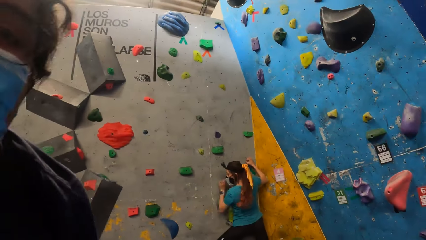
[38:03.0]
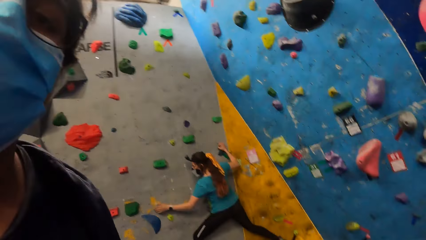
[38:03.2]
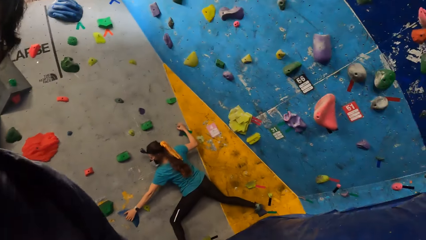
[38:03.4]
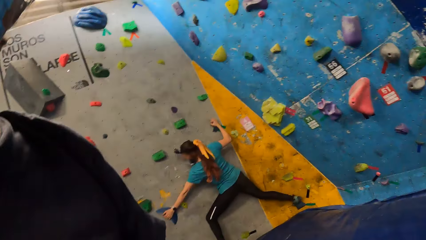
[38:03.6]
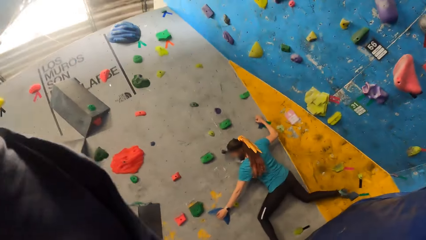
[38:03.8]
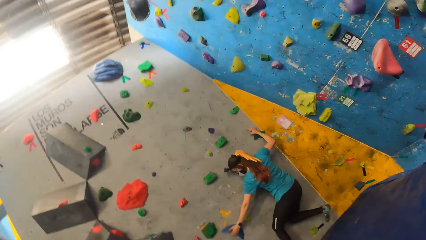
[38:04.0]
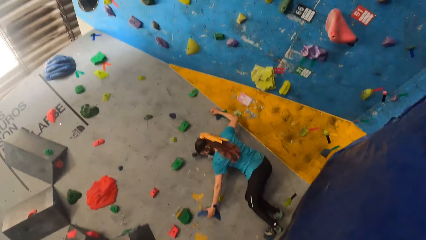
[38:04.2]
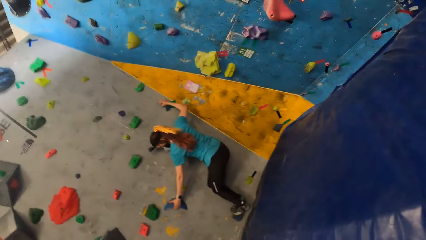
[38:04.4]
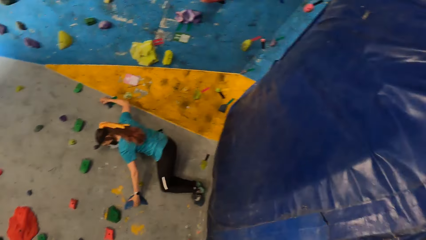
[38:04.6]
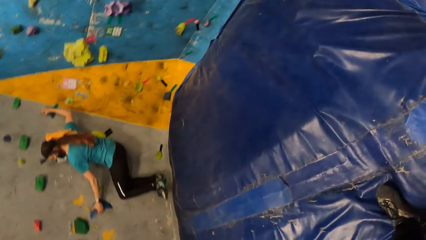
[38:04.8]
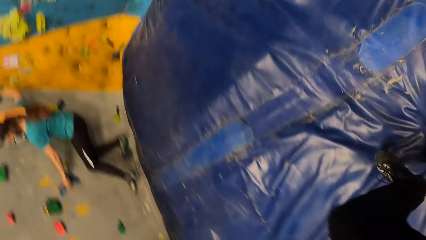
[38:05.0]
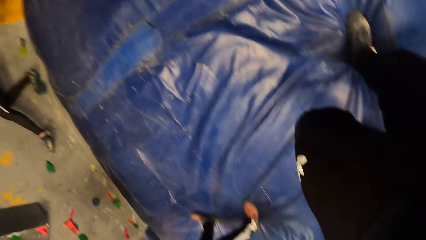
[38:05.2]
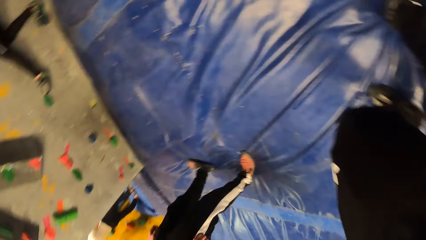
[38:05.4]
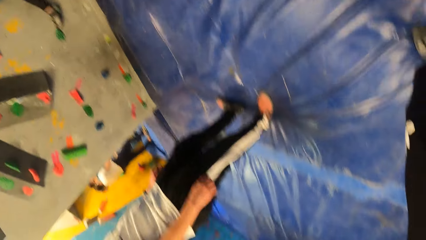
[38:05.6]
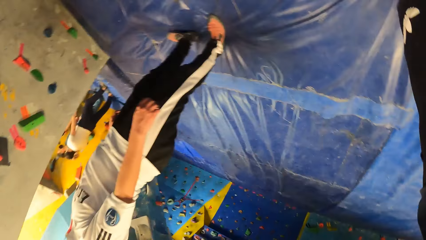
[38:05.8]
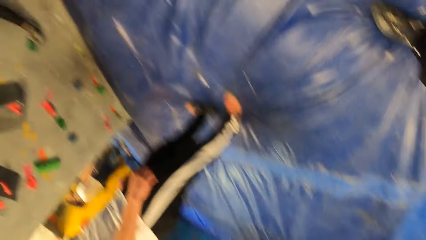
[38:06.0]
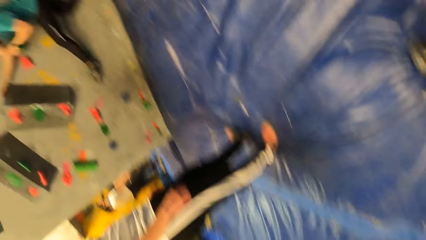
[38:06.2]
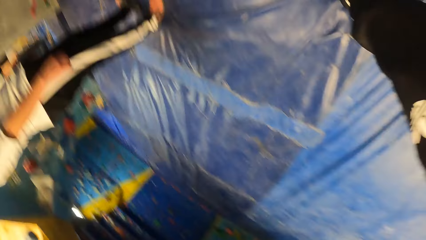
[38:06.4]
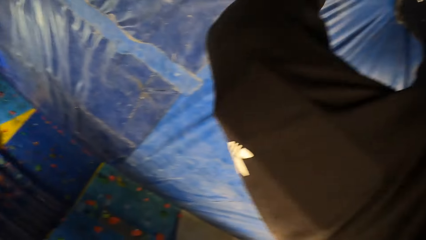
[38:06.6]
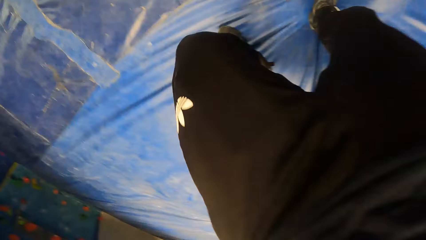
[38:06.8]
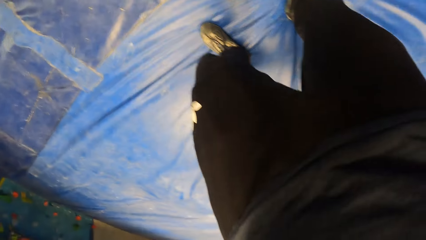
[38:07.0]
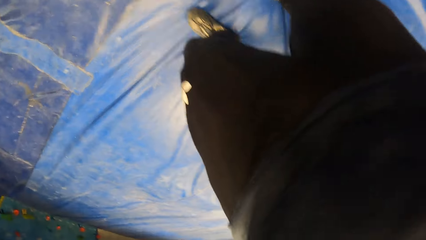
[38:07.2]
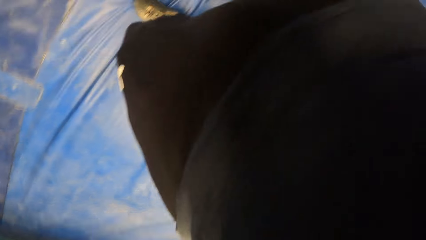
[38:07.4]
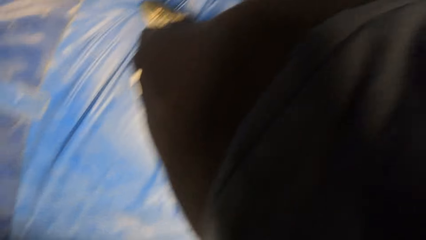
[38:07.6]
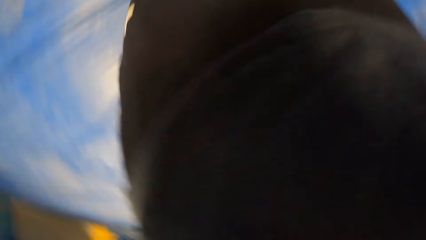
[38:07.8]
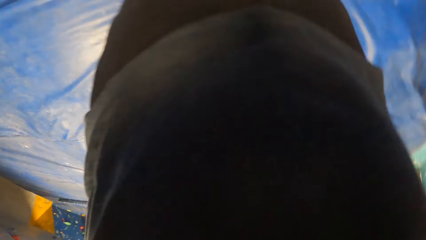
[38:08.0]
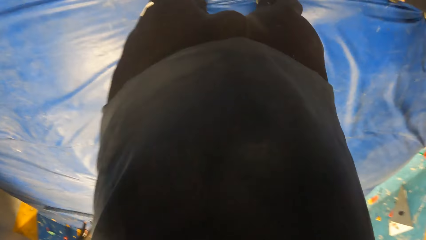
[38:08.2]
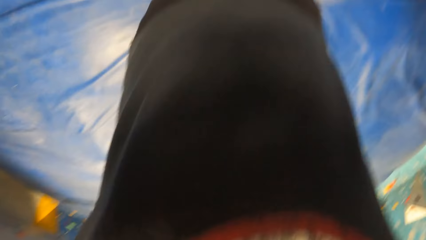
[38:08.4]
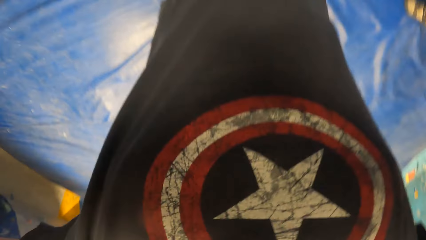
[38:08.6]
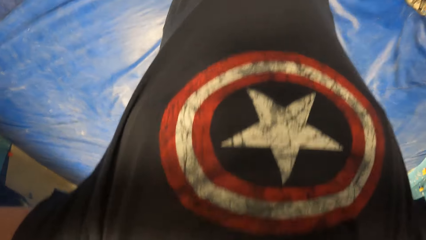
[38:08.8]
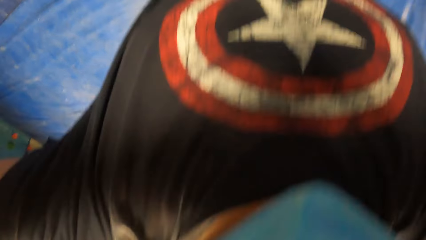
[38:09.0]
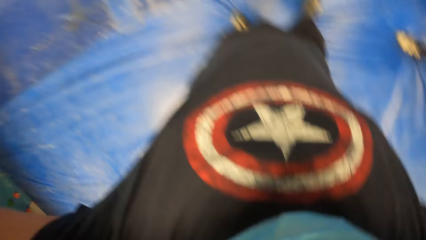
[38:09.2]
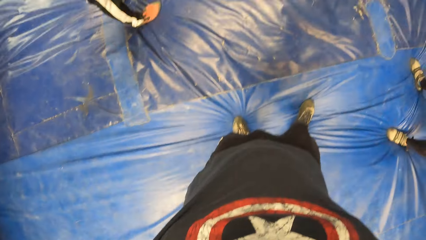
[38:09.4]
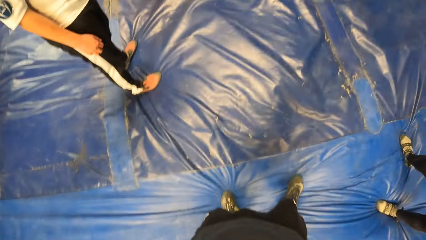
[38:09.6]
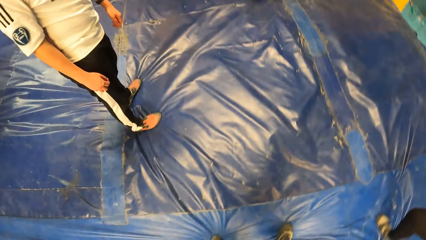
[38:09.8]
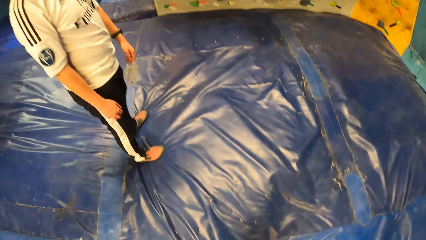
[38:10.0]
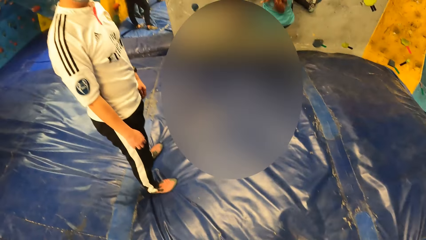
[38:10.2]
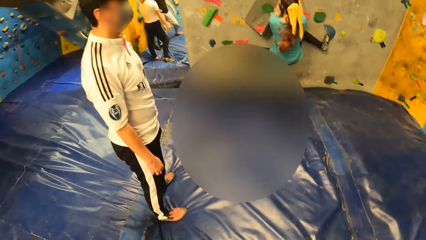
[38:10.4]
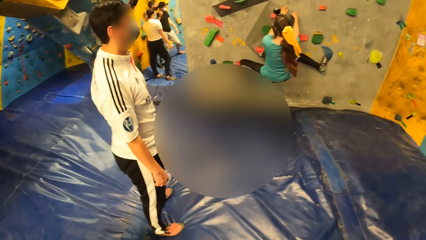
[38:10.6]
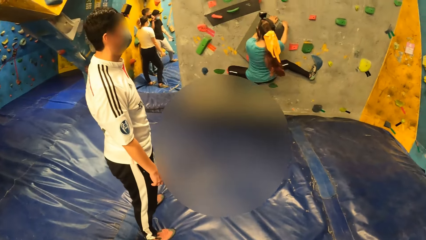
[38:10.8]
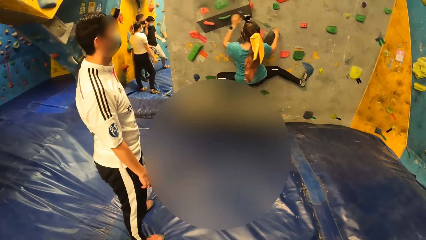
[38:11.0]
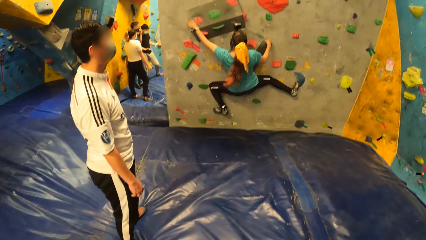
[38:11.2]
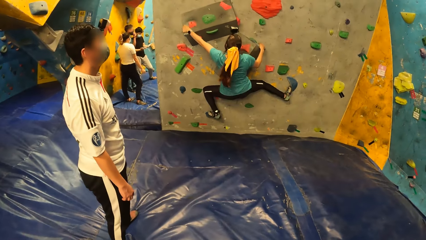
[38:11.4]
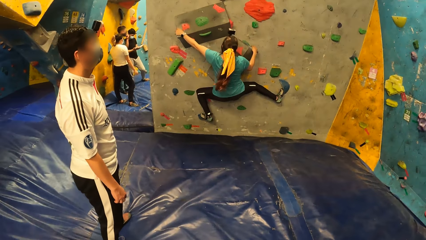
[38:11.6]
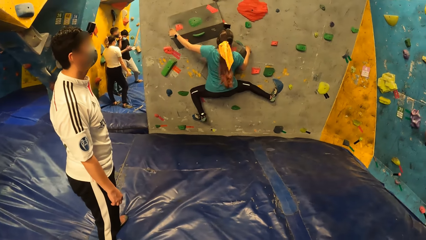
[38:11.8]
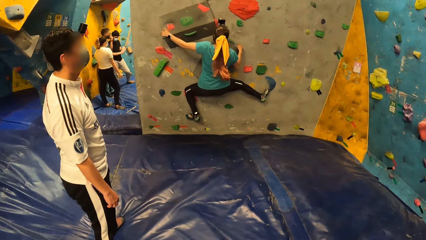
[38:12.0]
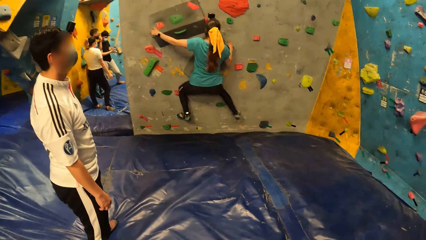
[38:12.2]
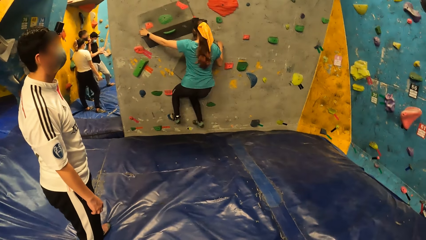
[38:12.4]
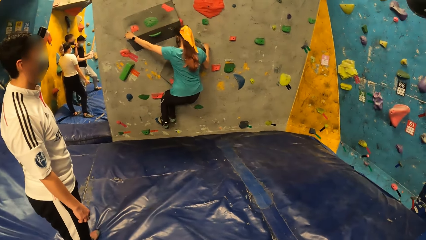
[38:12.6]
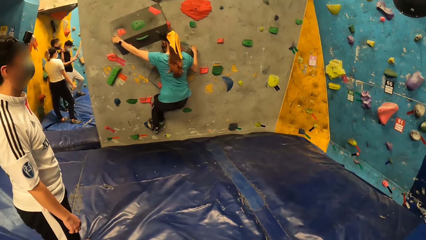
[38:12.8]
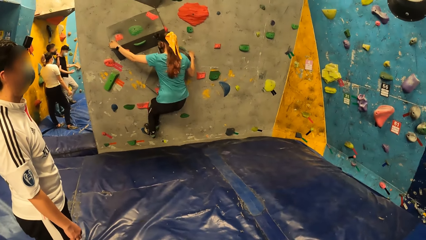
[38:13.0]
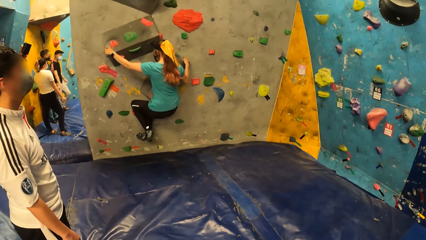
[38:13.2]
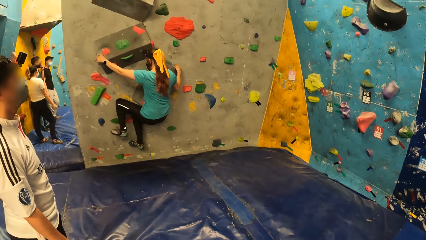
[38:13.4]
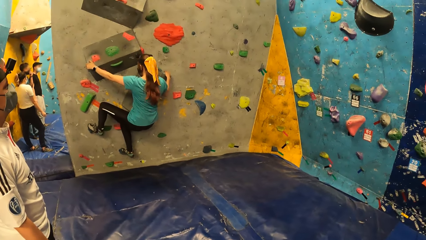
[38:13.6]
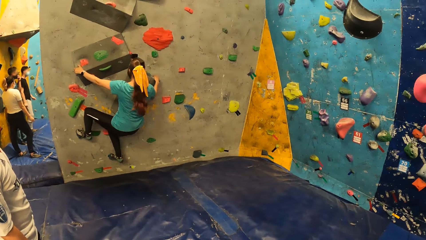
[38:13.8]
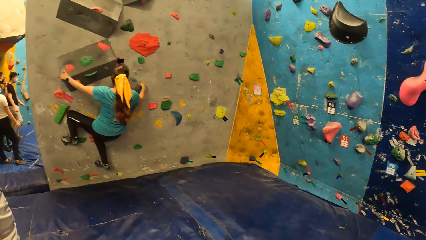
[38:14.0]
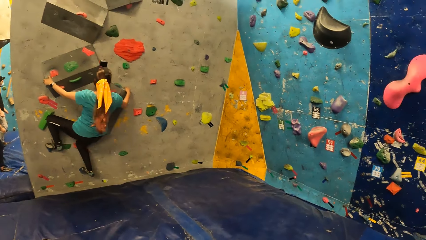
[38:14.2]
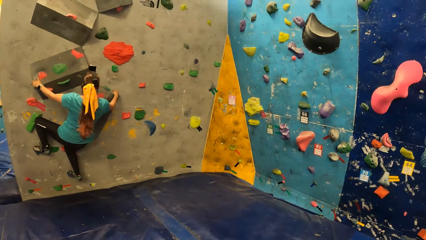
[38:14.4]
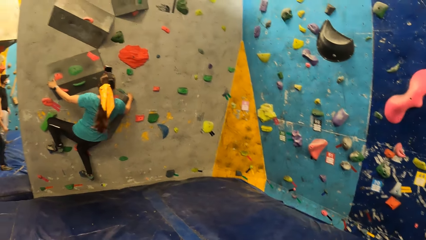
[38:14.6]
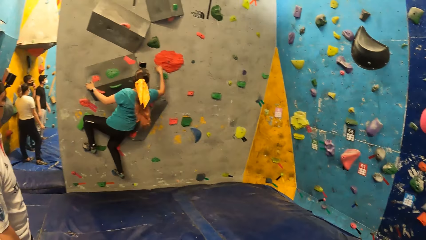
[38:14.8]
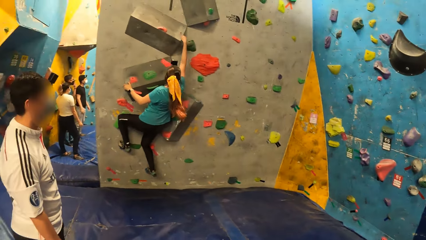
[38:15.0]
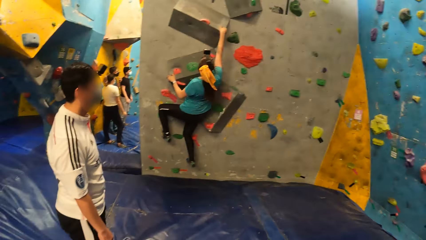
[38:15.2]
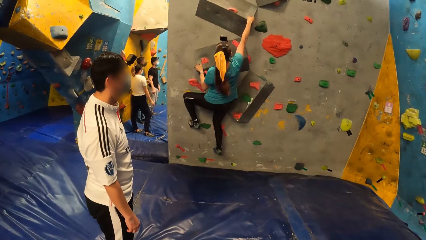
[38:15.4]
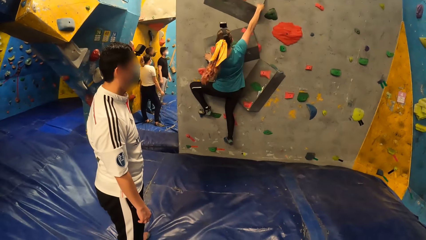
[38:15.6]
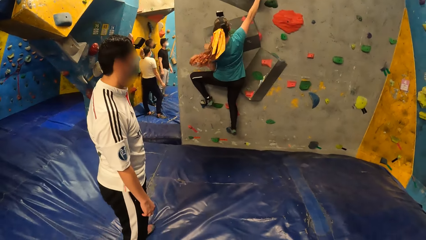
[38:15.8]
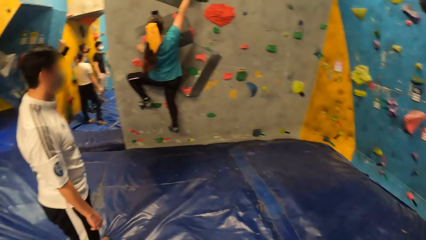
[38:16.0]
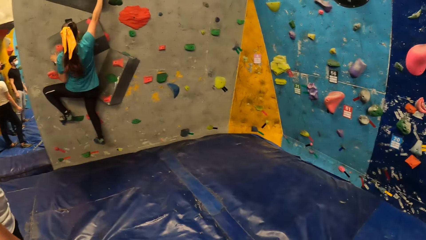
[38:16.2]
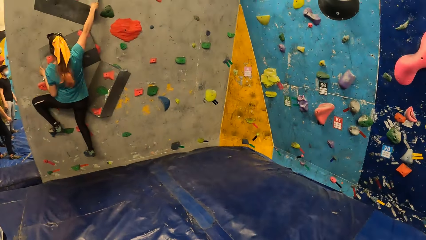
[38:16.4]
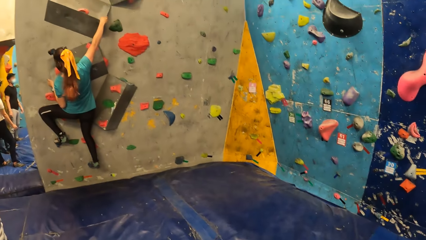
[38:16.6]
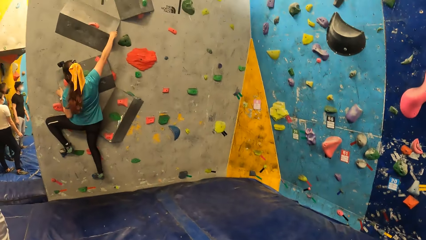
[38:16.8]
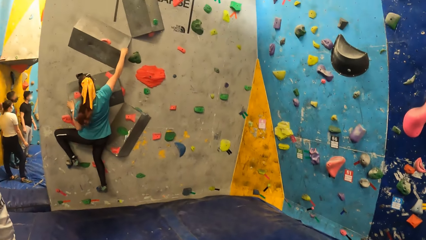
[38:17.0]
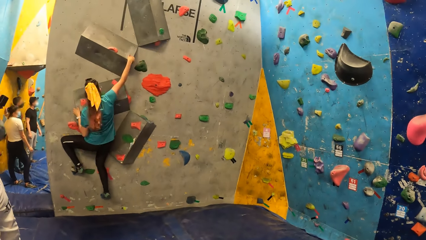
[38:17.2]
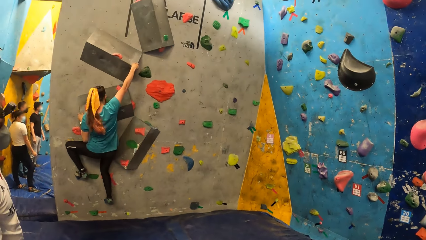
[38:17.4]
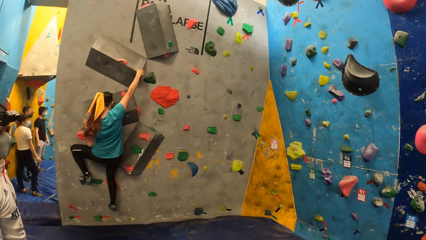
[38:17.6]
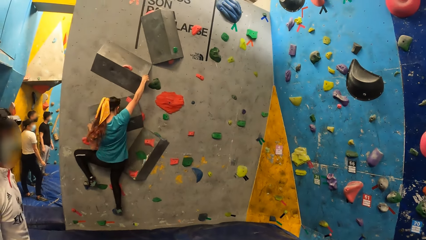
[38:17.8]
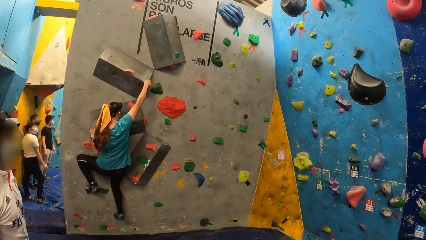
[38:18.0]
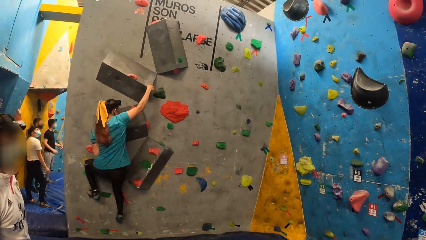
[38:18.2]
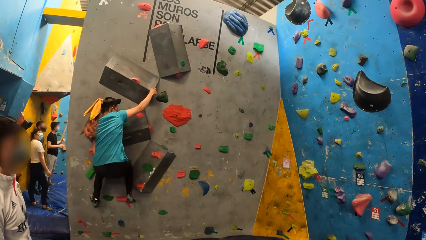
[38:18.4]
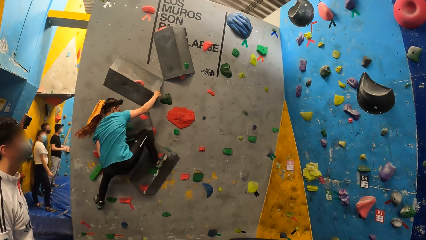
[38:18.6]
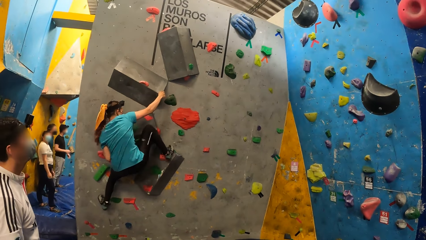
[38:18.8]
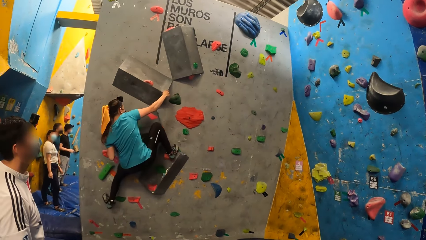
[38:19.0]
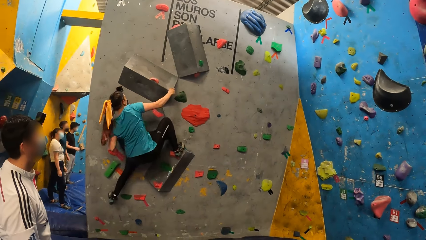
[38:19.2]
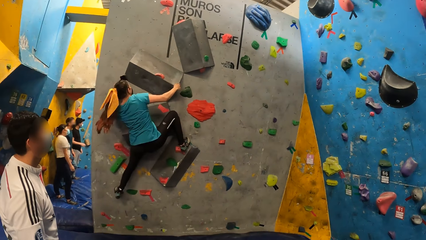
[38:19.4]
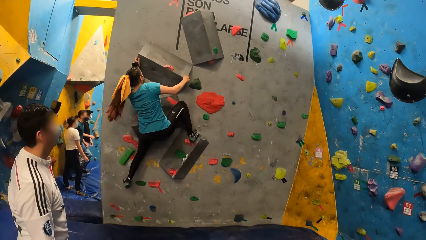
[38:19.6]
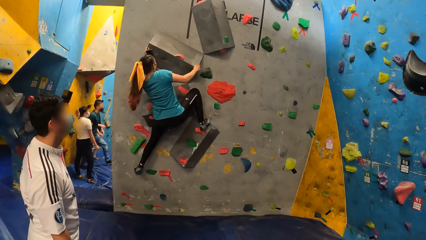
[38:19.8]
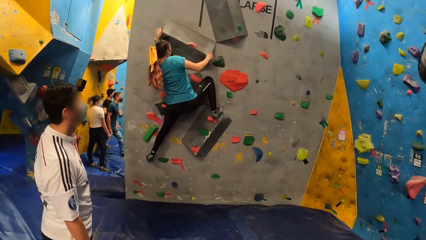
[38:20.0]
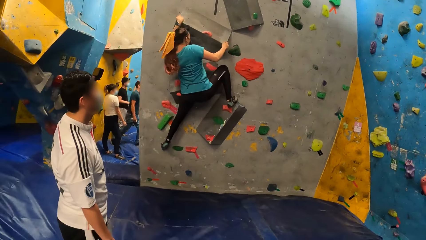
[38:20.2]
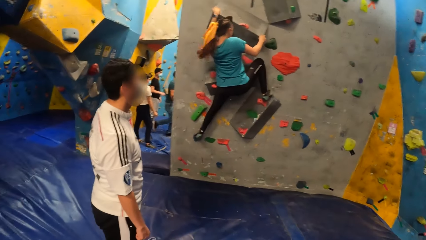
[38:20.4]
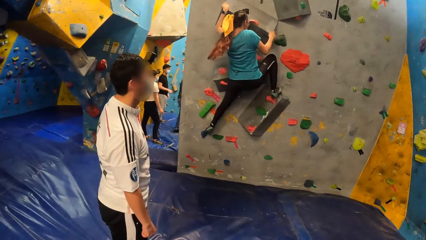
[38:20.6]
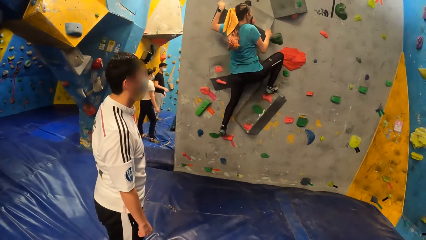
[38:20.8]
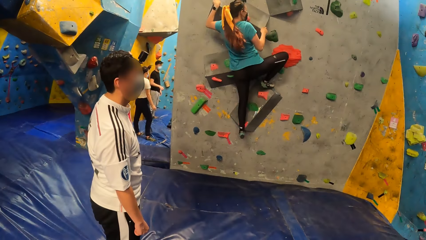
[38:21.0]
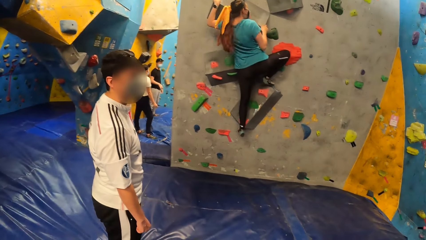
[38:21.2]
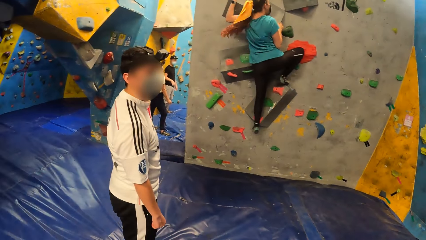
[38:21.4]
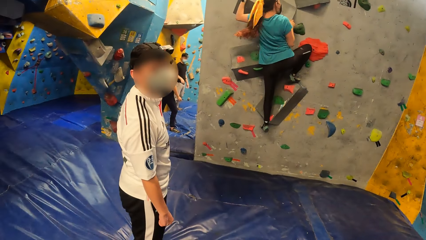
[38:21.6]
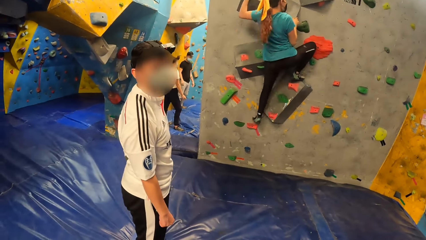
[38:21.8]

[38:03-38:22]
A man climbs the Revit climbing wall. The camera wearer adjusts the camera on the head.
